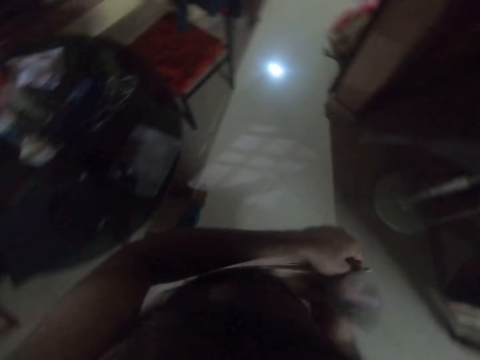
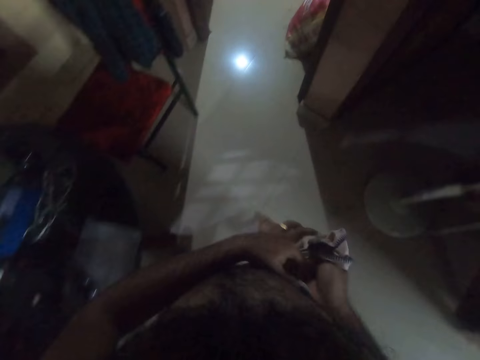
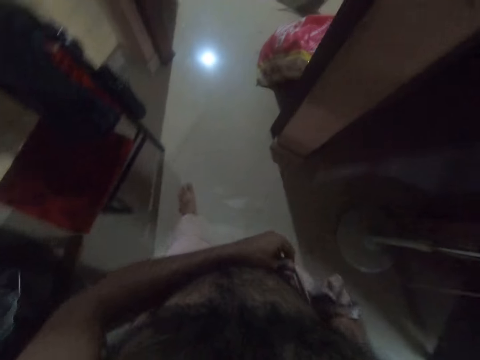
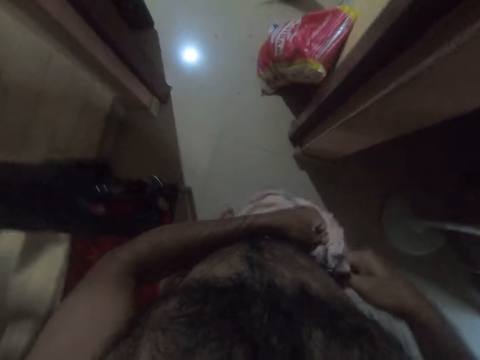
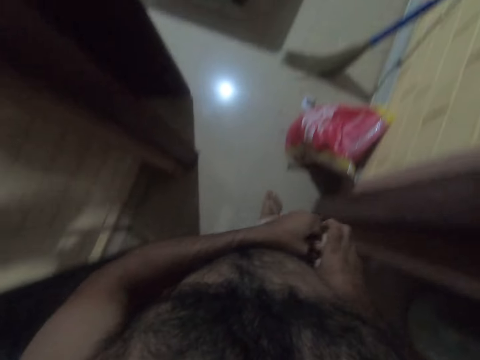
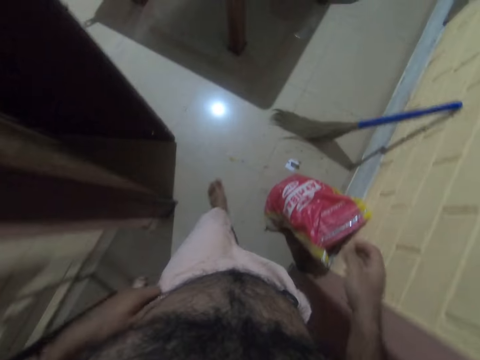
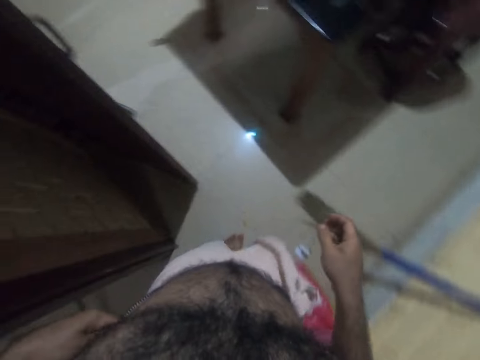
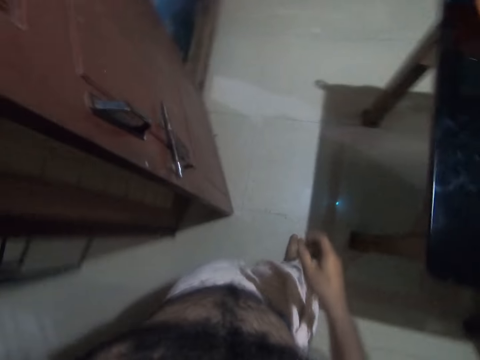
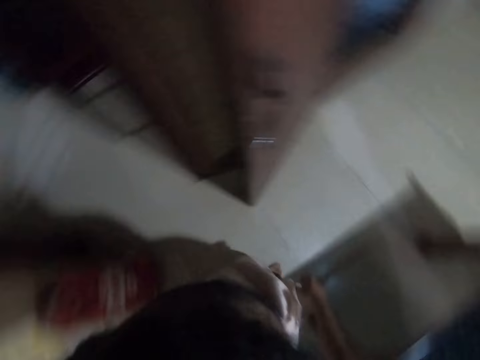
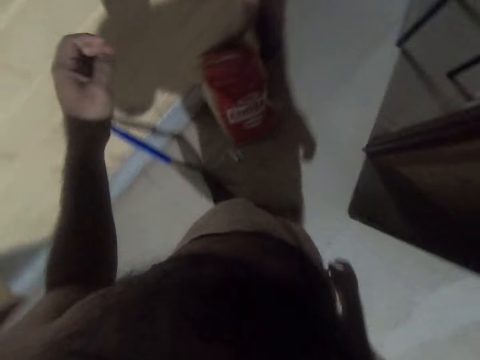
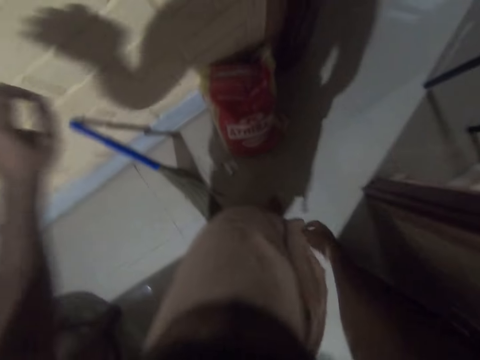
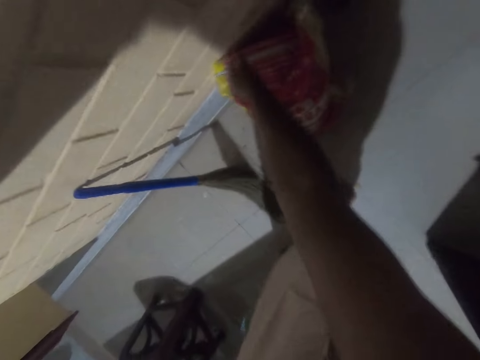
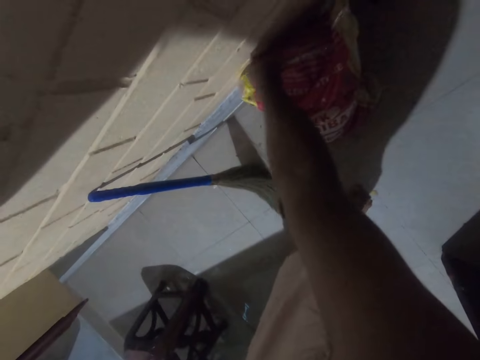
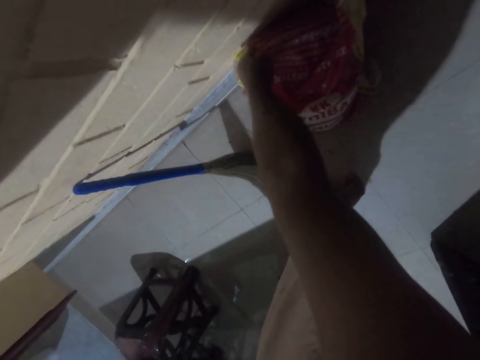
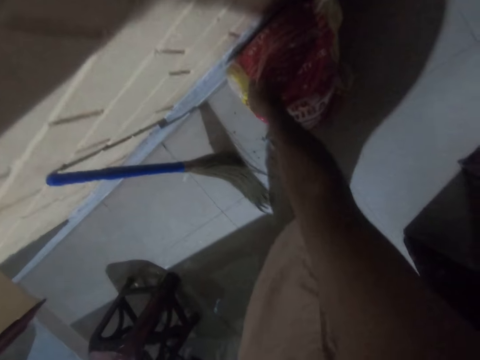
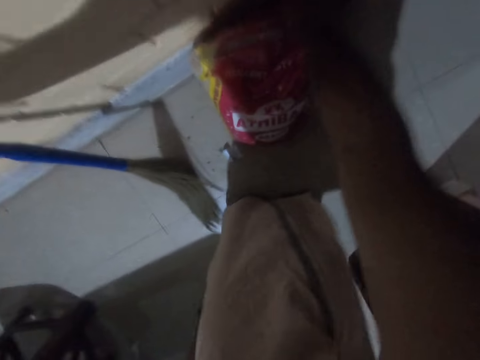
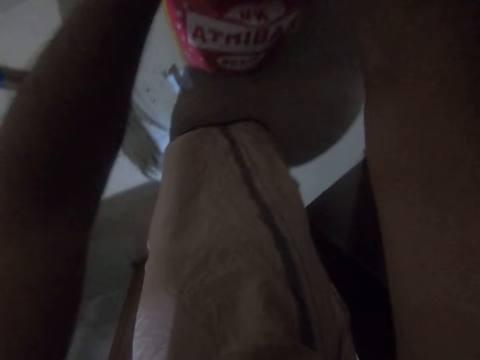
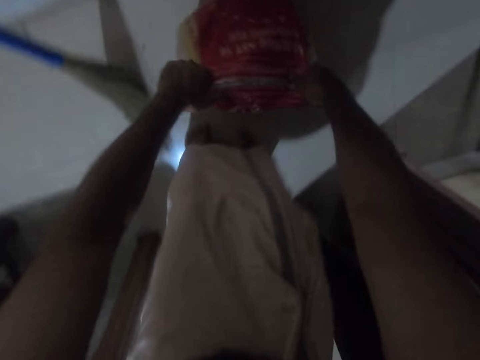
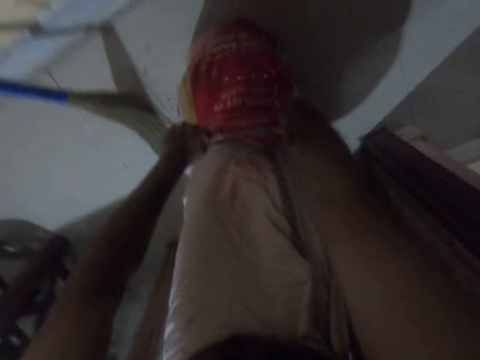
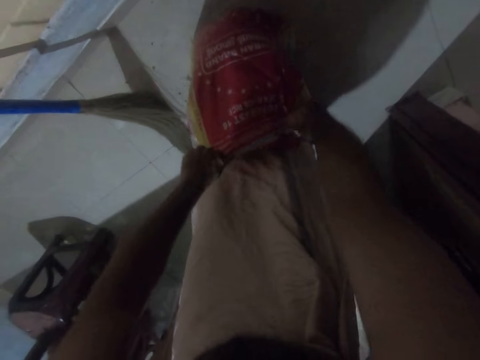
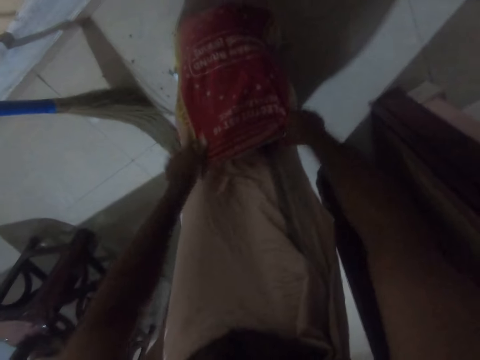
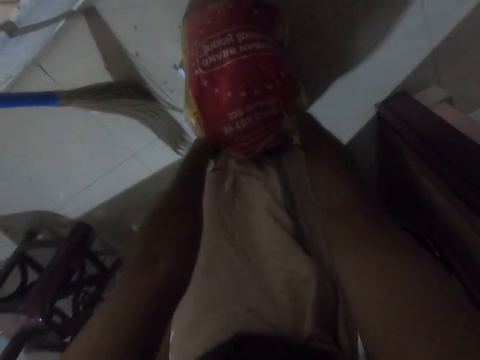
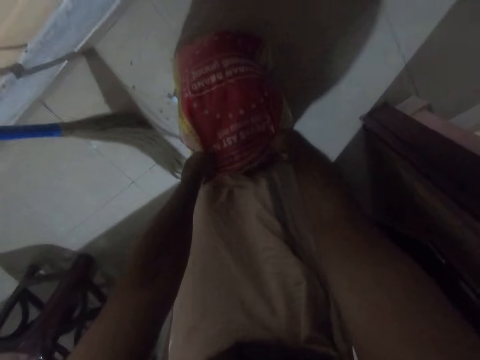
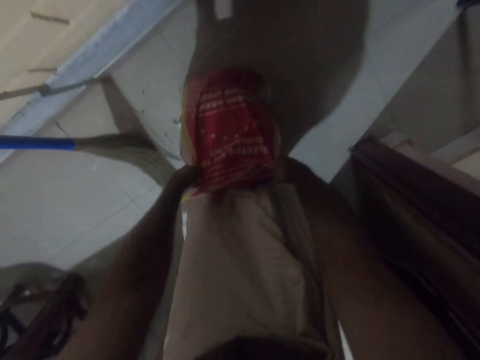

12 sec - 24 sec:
The camera wearer walks around the house. They lift the sack.

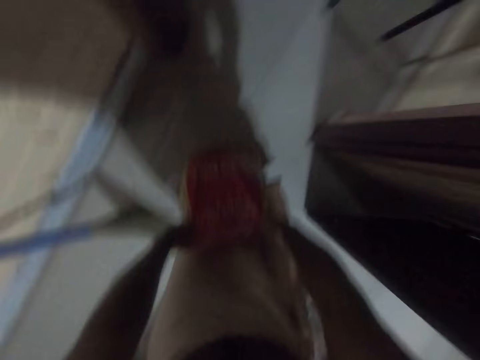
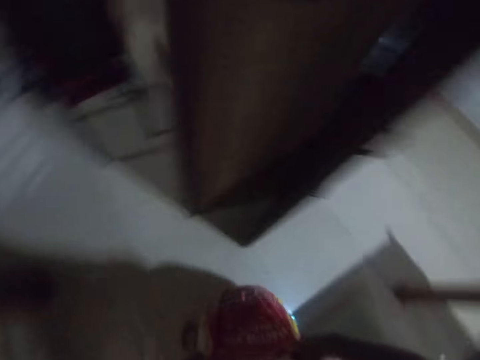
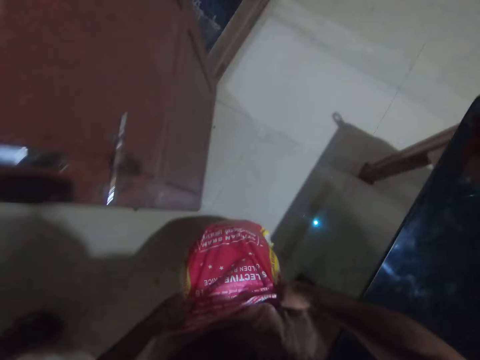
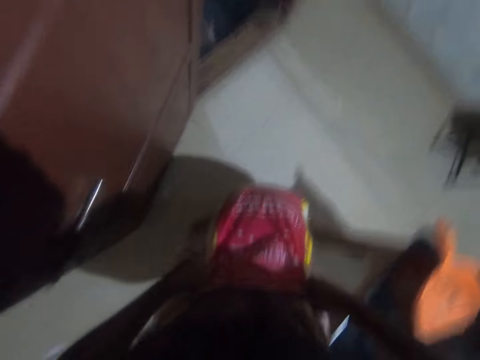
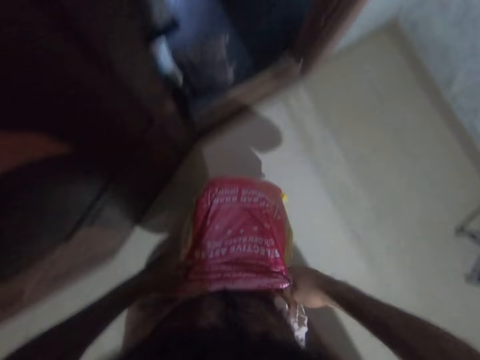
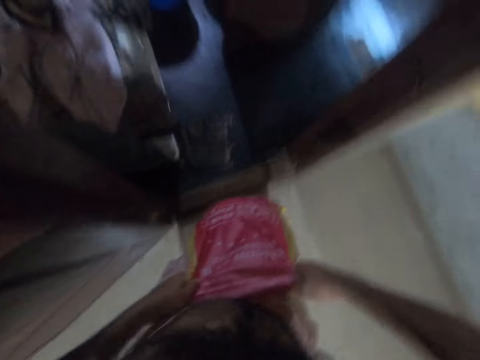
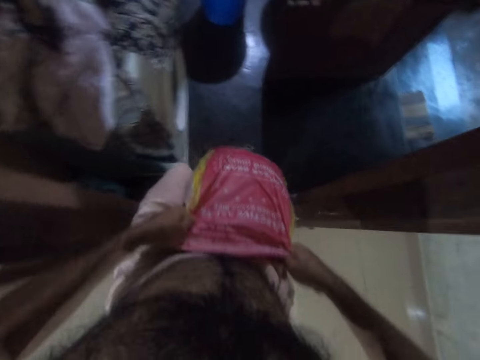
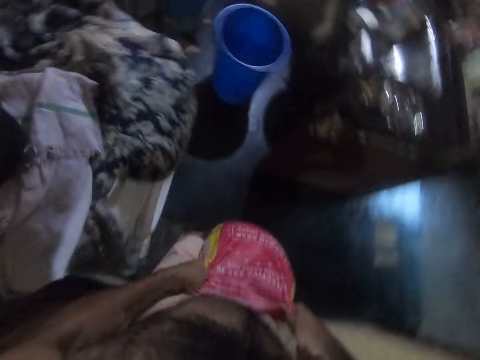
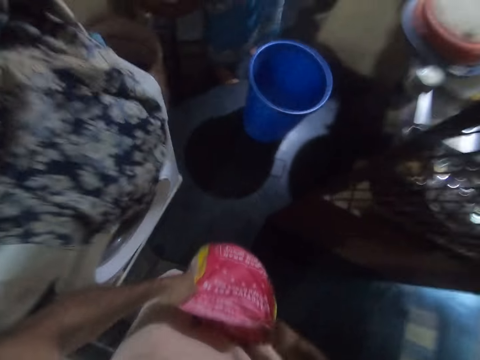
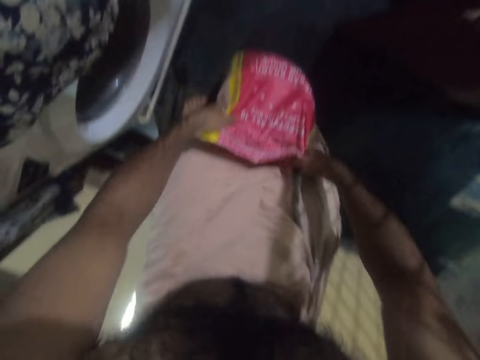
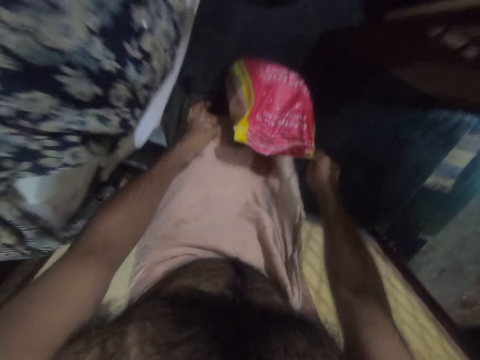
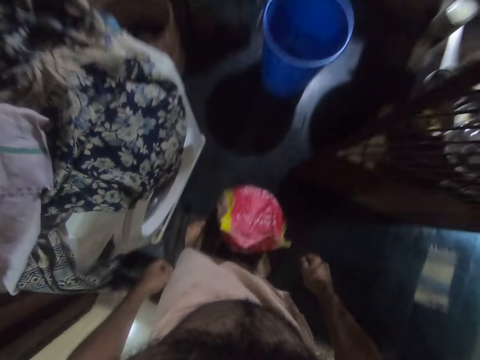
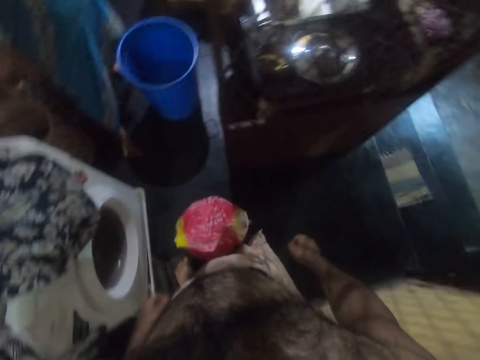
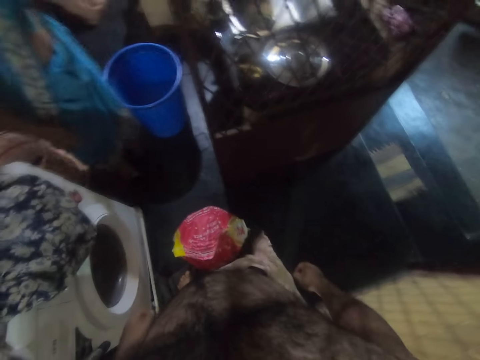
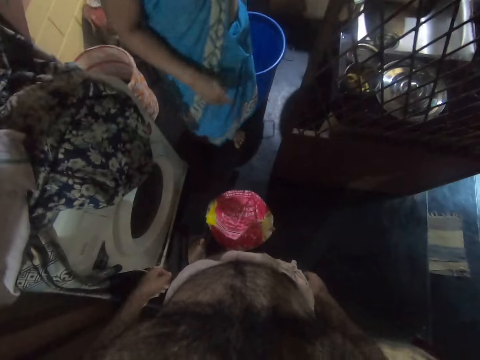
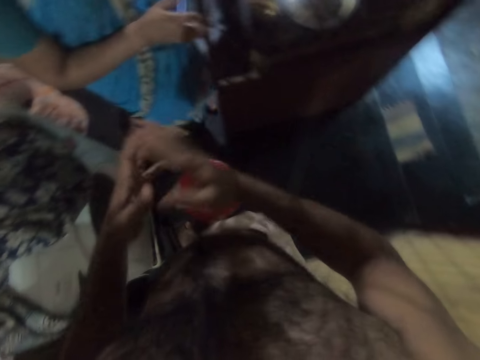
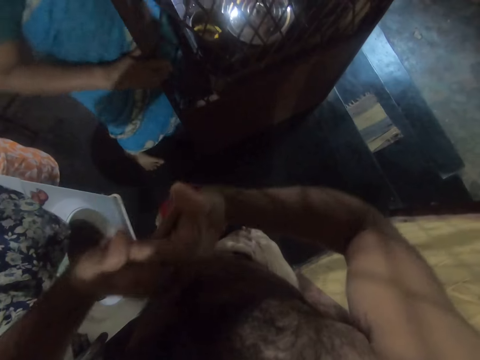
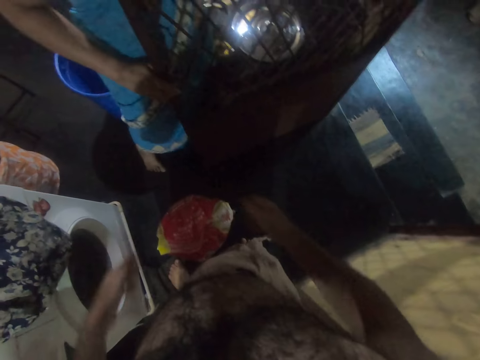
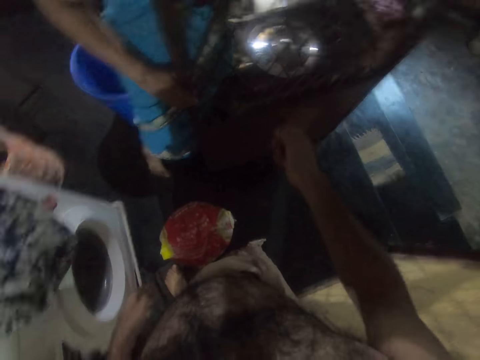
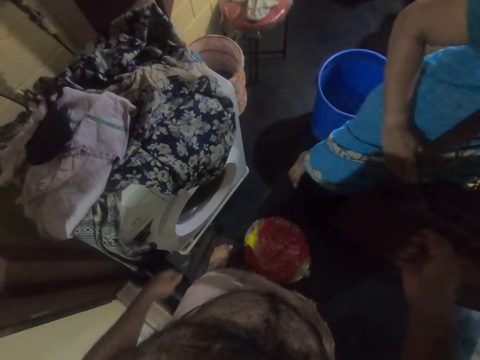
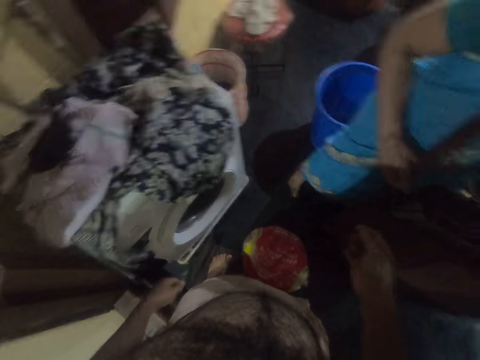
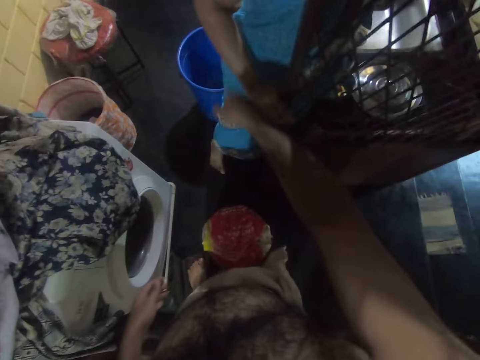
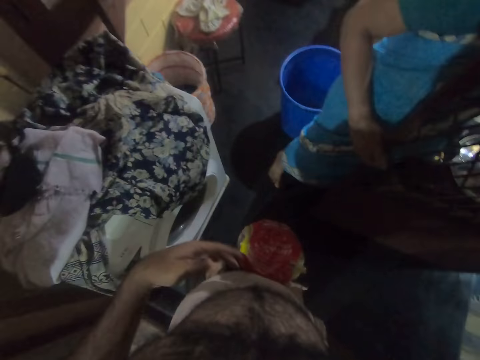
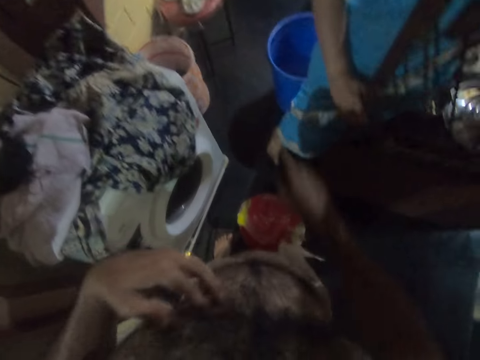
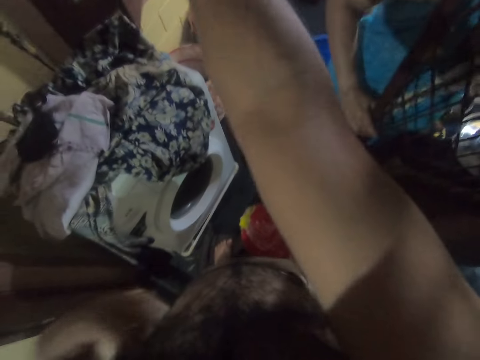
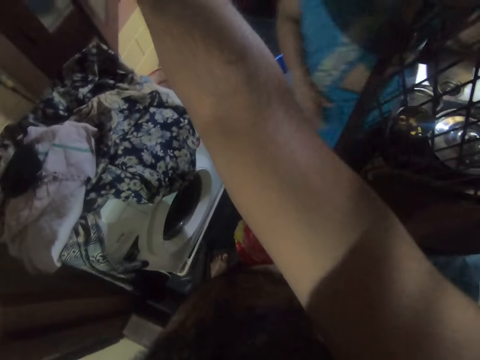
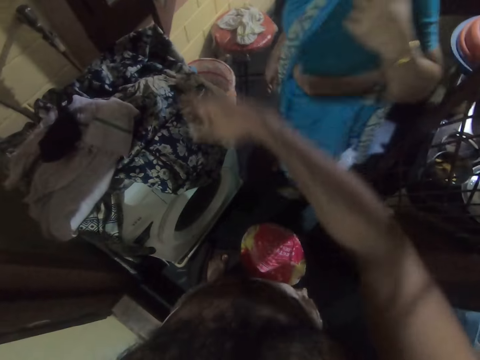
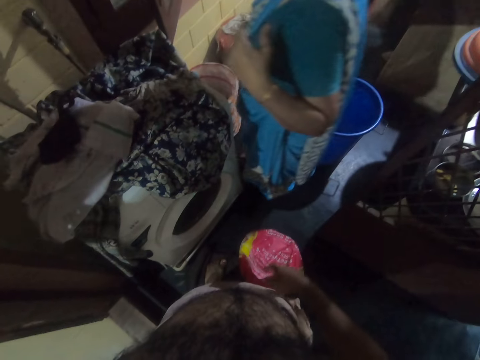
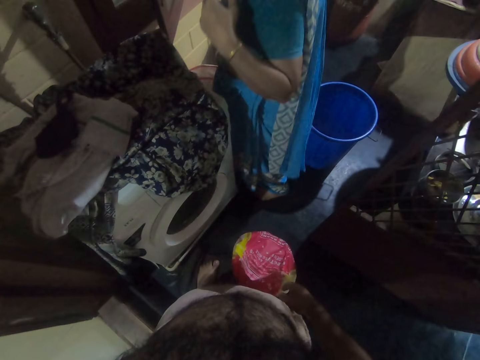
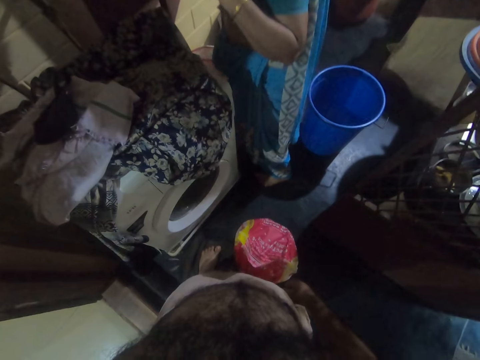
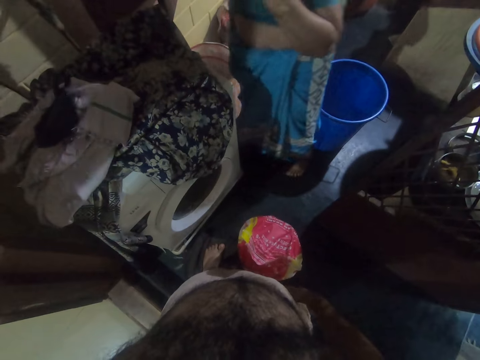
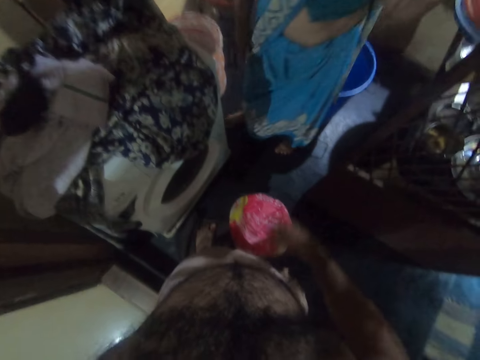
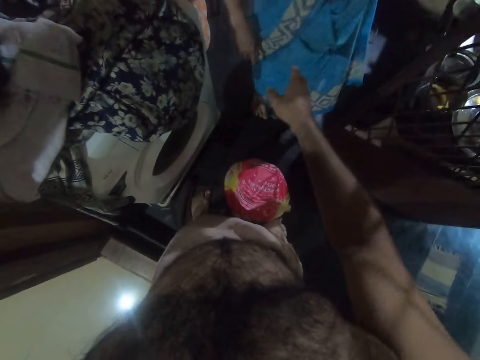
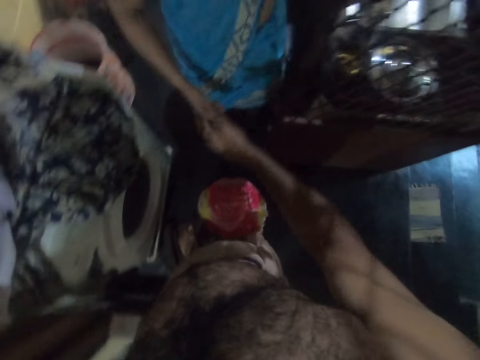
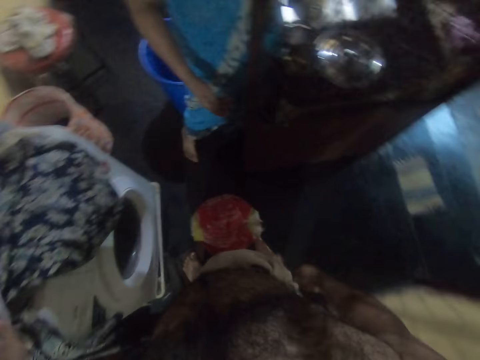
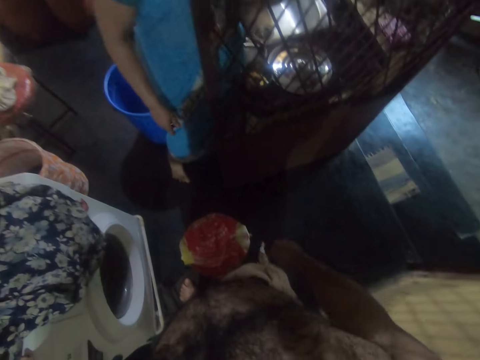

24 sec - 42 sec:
The camera wearer moves the sack to the kitchen. He puts the sack on the floor. He cracks his knuckles. He talks to a person. He touches the person.
